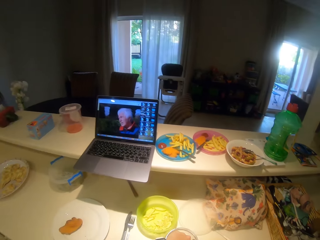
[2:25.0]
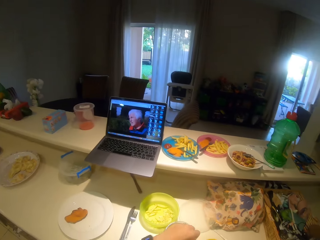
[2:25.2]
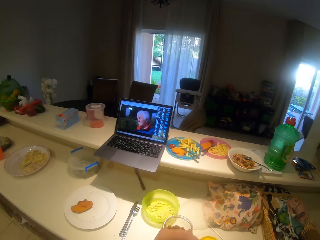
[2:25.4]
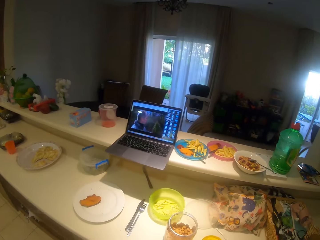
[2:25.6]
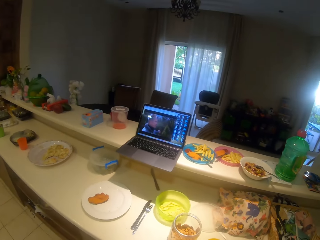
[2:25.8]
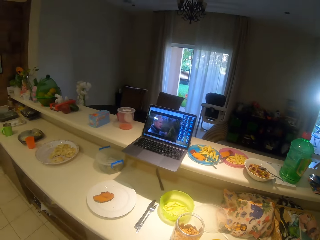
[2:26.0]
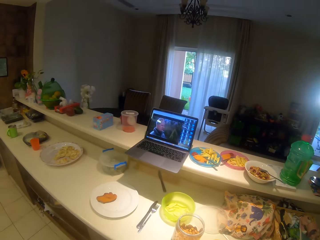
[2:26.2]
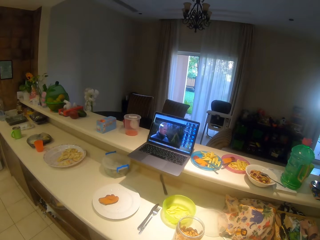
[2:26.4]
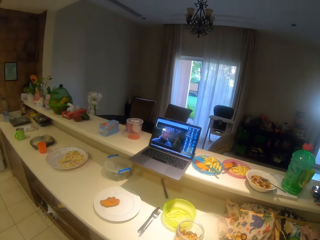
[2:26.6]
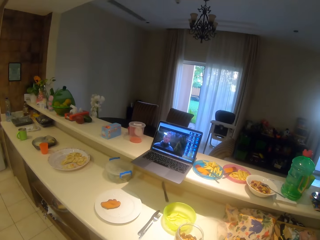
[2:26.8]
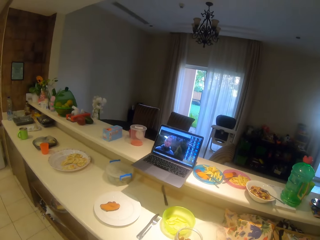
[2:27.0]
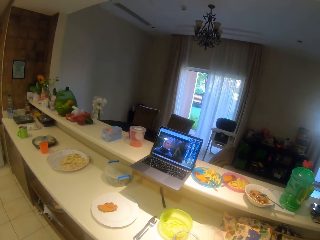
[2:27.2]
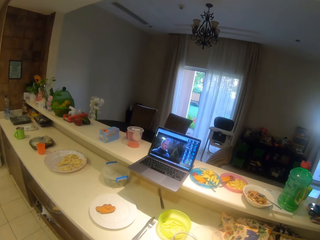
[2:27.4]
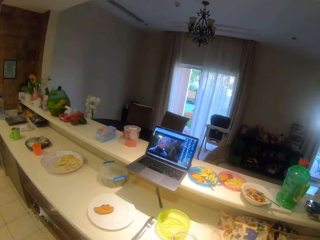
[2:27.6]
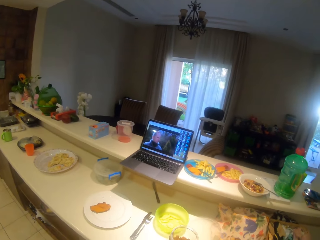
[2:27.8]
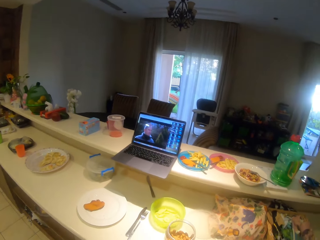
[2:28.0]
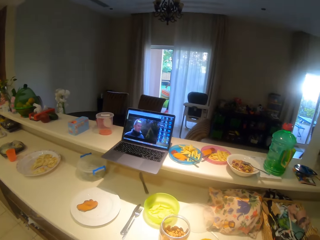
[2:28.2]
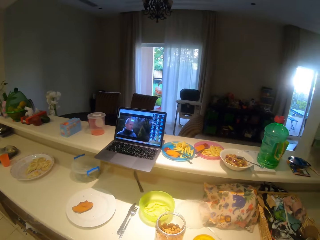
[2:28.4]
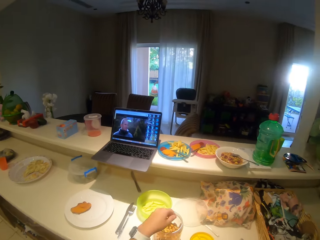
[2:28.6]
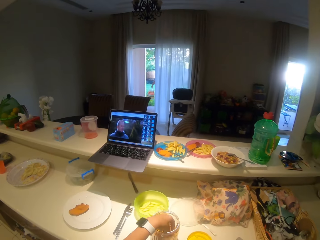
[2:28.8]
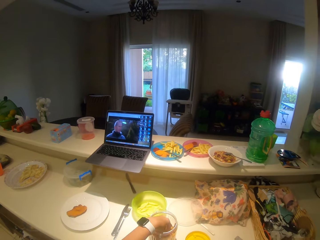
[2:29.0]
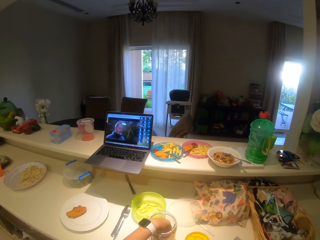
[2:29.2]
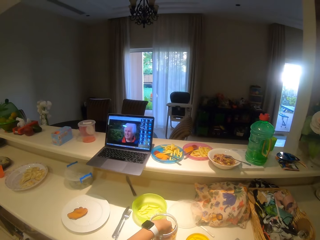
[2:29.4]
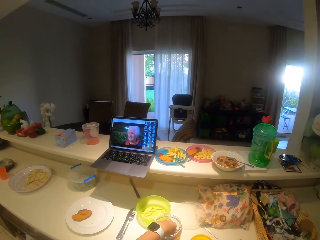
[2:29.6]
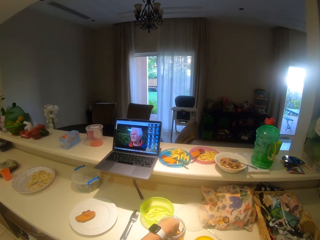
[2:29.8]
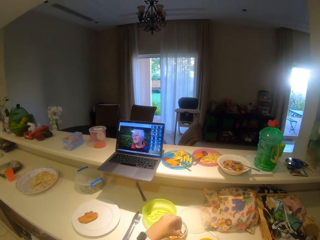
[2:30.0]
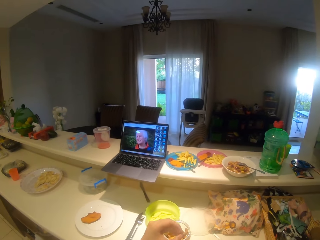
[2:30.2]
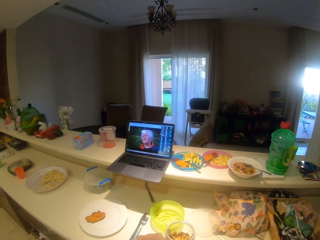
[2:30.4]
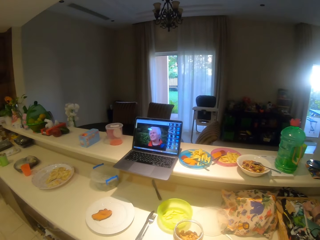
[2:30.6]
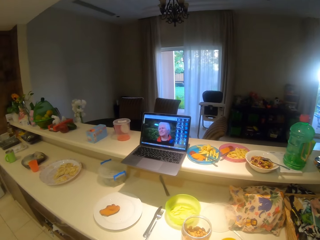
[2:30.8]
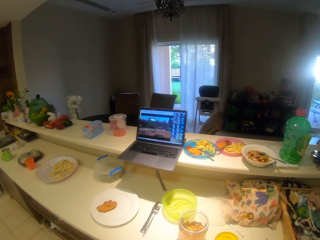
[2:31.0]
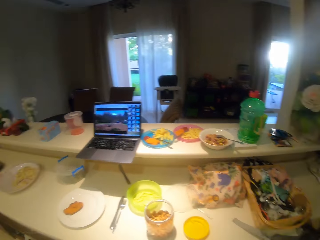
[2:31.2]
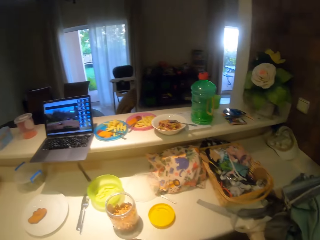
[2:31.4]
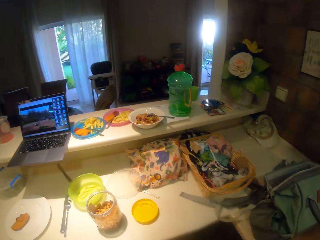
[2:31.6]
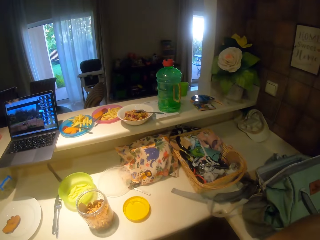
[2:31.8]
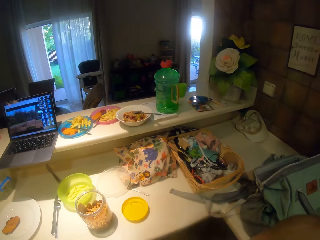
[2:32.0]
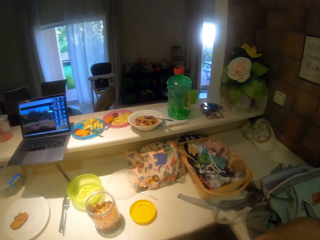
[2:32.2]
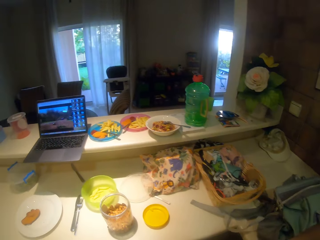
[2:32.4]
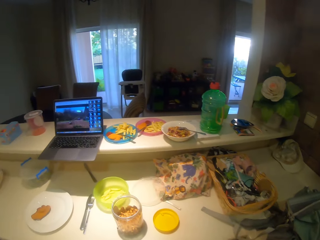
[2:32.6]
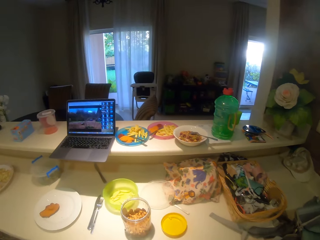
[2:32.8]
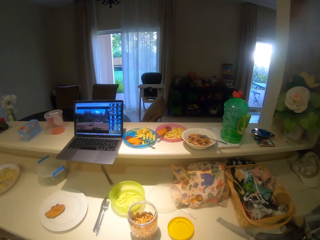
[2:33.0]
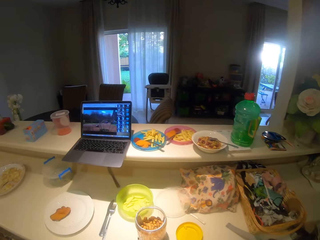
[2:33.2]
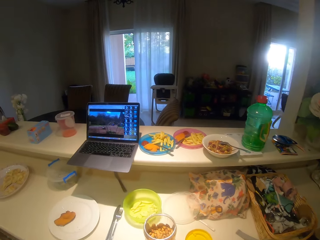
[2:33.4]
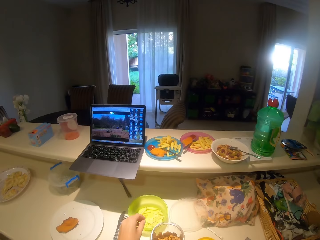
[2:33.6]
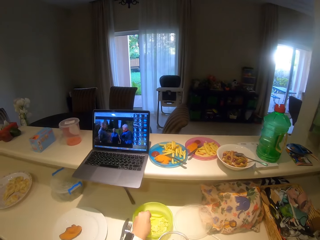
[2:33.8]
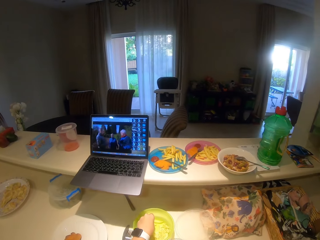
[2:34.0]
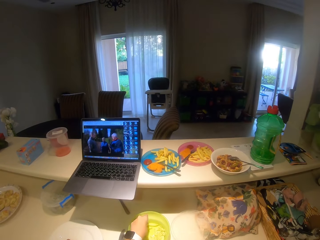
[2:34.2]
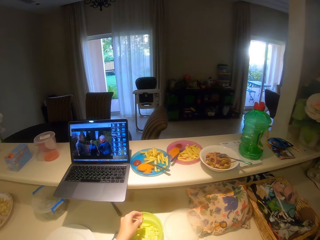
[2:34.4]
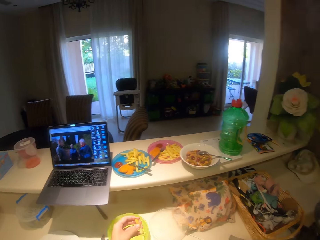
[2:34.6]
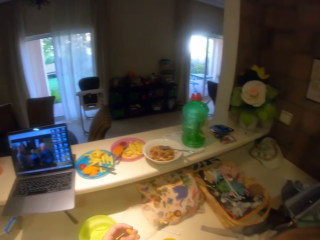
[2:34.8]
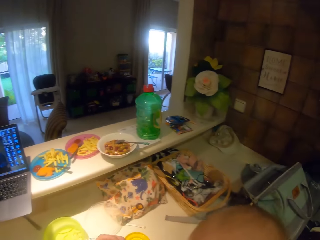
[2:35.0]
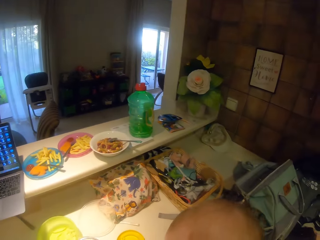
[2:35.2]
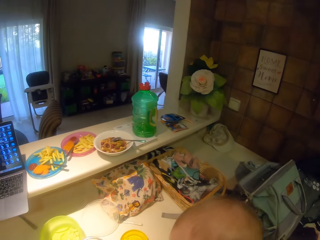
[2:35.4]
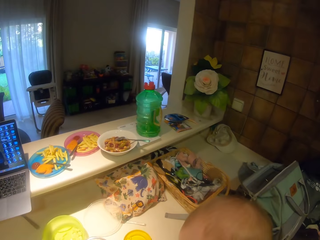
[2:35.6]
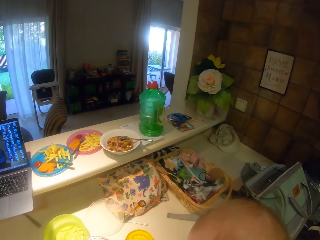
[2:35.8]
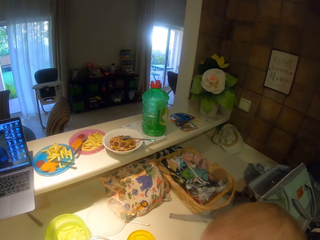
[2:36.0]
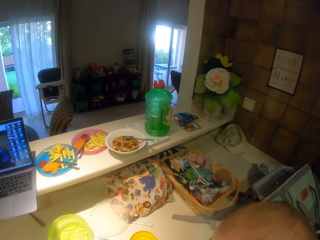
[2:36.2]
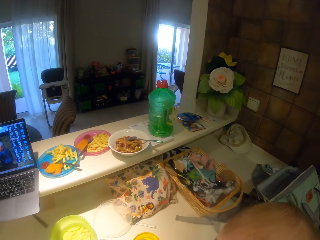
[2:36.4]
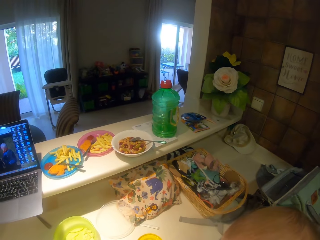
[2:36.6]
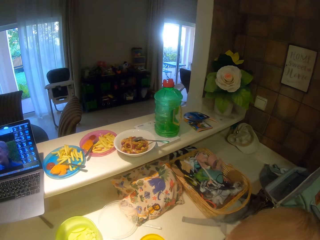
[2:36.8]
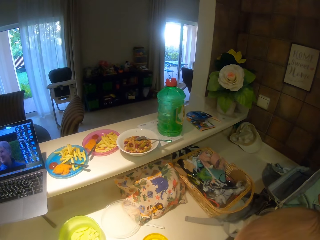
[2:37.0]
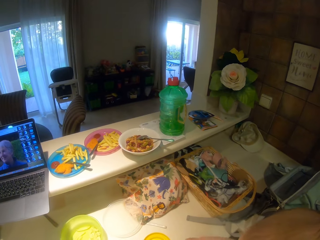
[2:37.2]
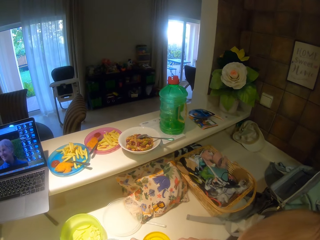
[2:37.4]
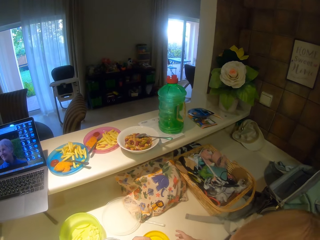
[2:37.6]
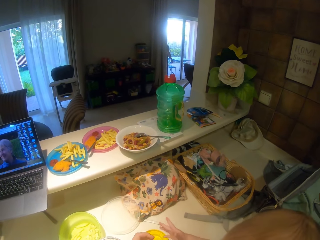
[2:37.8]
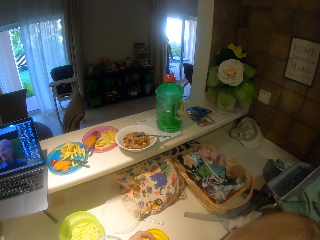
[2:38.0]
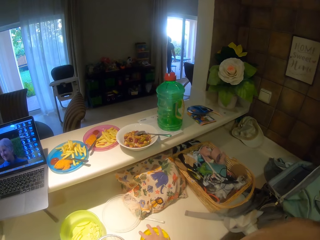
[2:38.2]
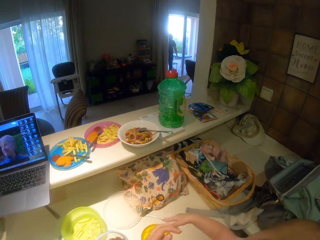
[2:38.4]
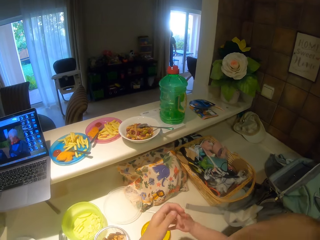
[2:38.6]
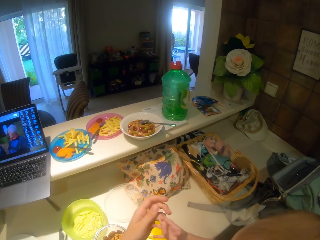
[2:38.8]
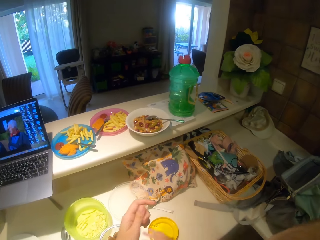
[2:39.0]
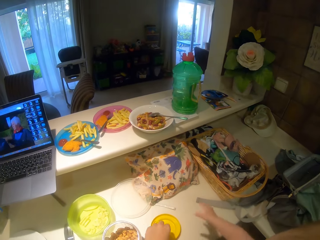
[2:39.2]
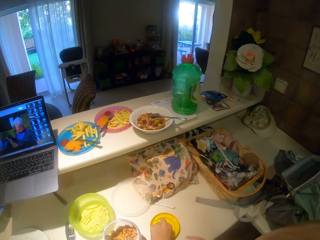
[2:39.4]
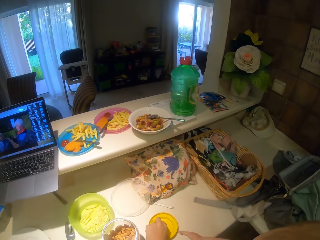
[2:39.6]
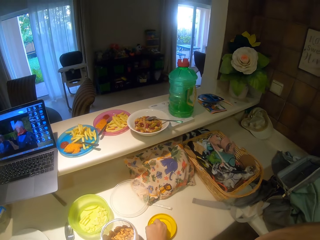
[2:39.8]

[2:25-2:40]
The camera wearer eats the chips. They watch the video with a laptop. They pick up the ground nut from the container. They eat the ground nut. They look around the house. They watch the video with a laptop. They pick up the chips from the container. They eat the chips. They watch the video with a laptop.

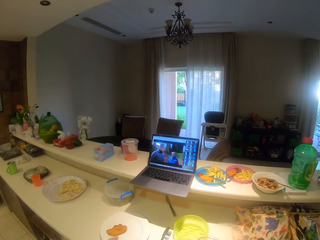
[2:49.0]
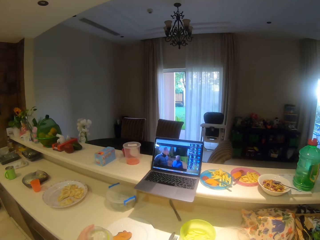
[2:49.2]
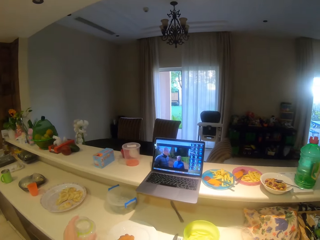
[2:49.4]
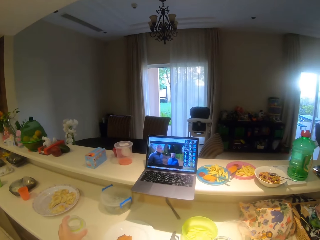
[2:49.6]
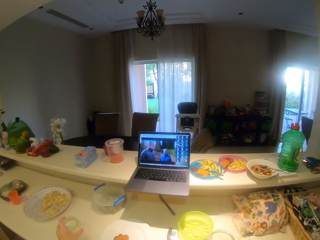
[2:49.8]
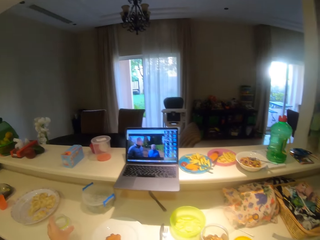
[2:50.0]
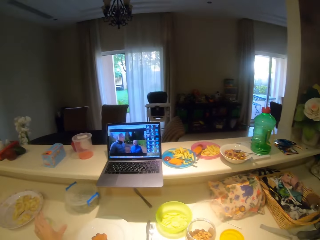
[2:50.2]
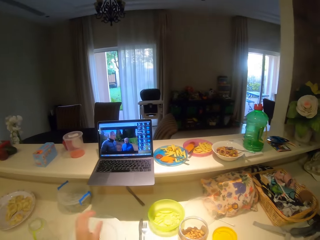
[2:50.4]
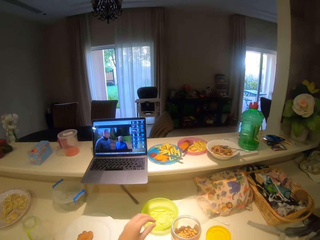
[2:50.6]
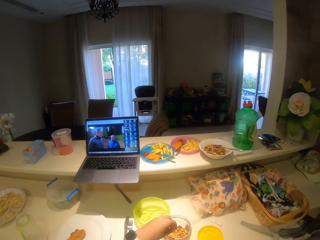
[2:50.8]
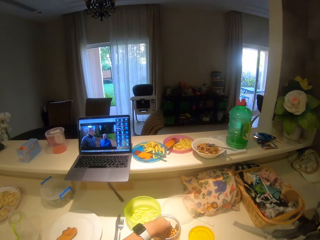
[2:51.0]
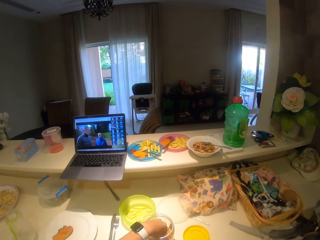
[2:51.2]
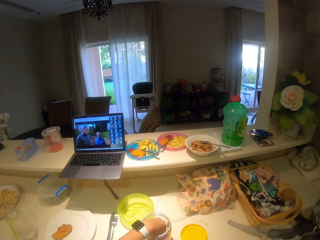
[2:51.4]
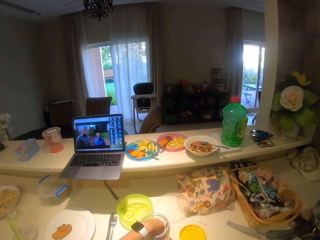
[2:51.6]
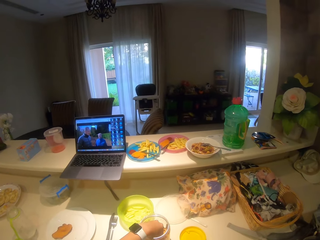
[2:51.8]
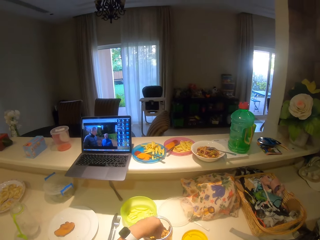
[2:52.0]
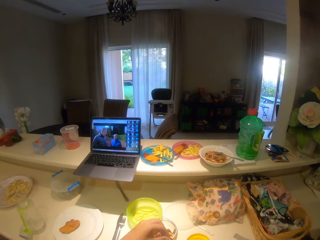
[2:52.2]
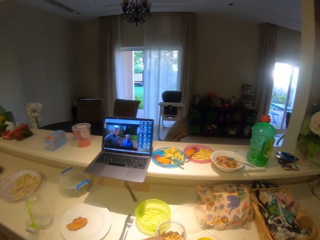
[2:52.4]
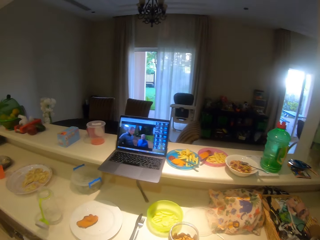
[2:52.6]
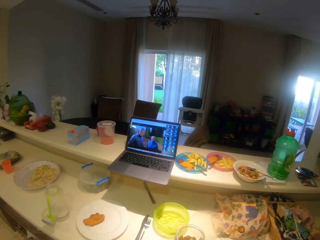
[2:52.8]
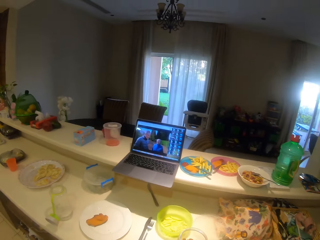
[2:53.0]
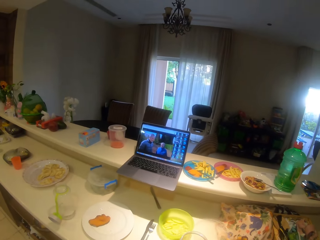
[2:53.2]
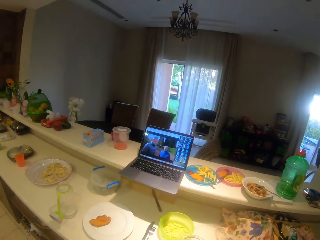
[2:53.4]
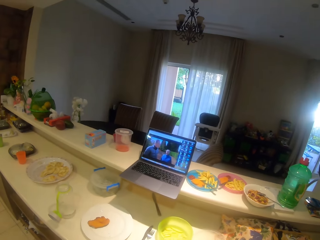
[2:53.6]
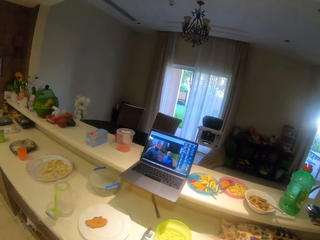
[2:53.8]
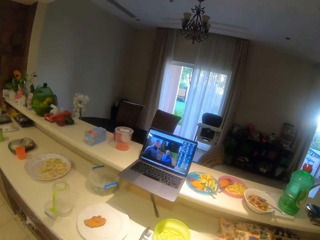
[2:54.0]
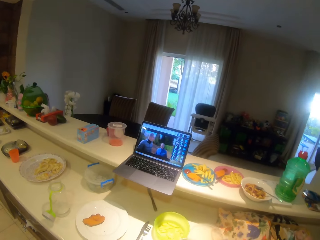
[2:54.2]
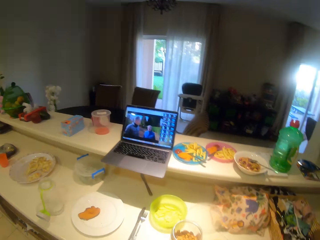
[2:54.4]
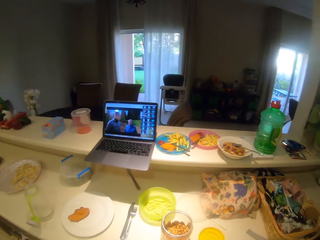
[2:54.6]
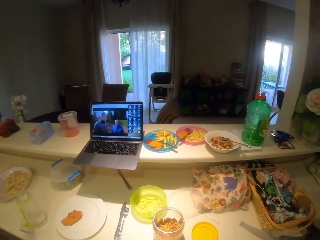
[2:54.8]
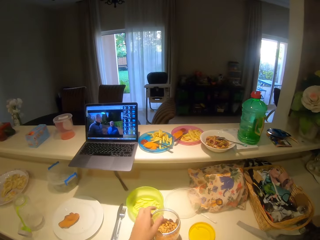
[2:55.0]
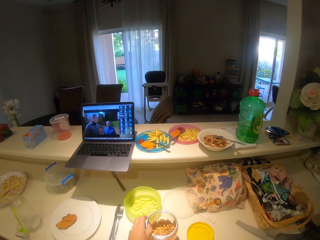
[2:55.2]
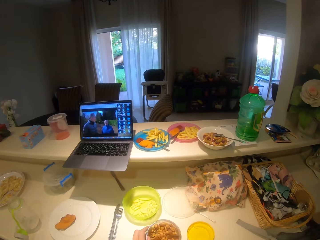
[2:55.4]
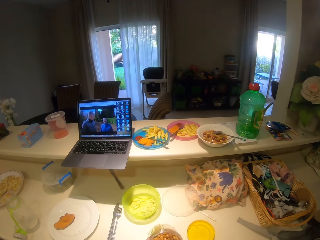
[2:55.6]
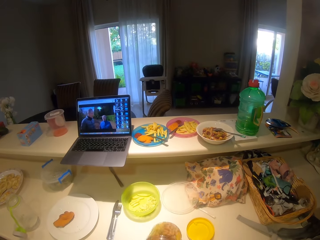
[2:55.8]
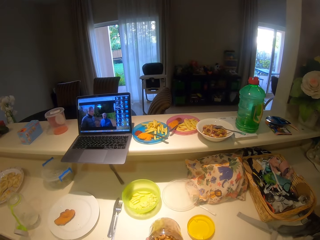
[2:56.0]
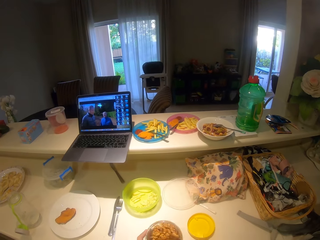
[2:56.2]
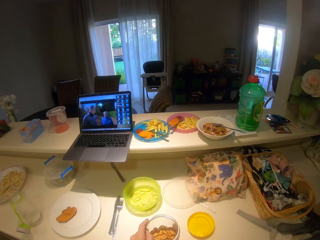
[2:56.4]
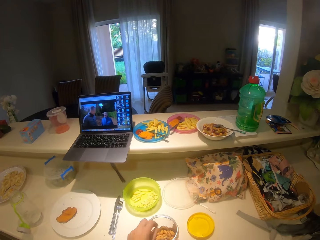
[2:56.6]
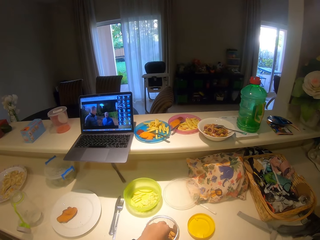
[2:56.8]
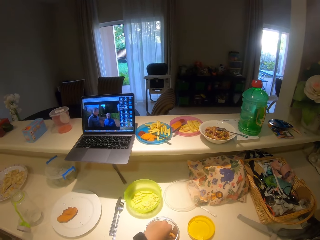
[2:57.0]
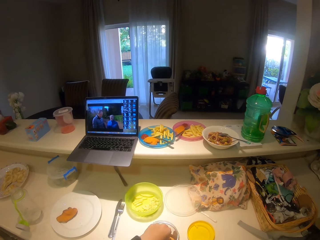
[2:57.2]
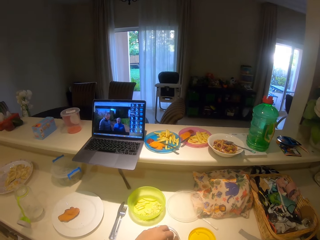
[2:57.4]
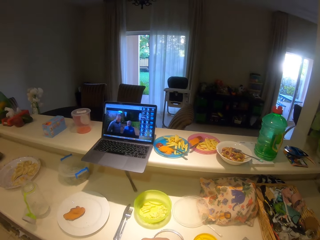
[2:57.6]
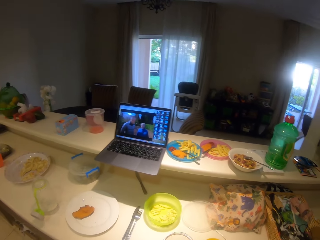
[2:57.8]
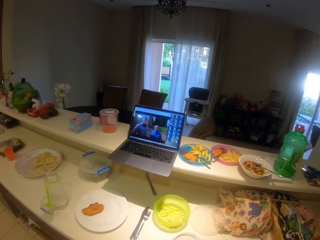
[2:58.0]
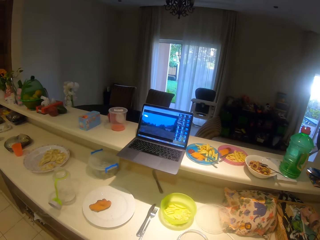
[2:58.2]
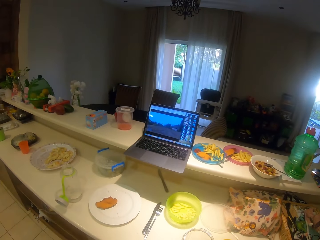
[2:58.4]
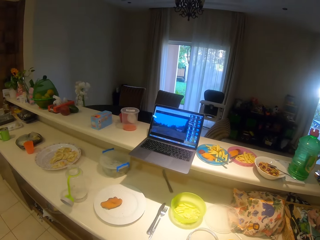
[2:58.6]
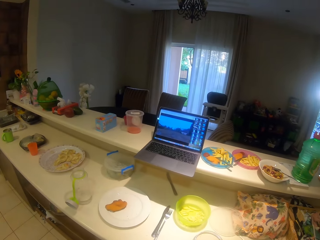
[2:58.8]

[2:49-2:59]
The camera wearer places a bottle of water on the kitchen counter. They pick up the ground nut from the container. They eat the ground nut. They move the container of ground nuts on the table. They pick up the ground nut from the container. They shake the peanut container.
